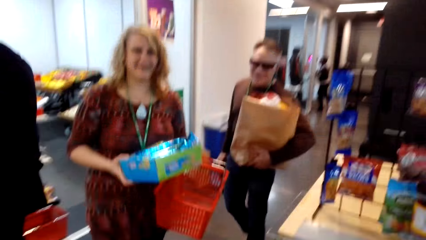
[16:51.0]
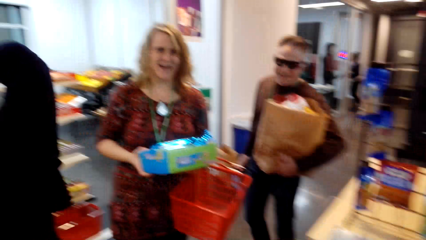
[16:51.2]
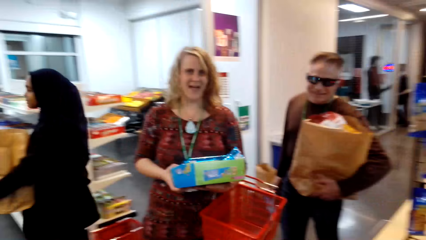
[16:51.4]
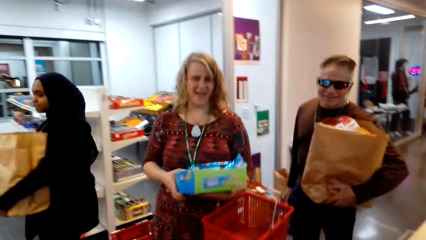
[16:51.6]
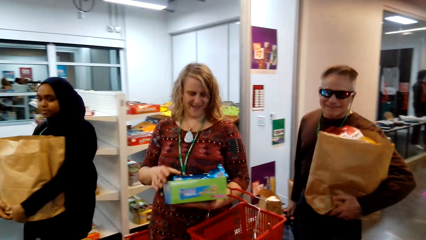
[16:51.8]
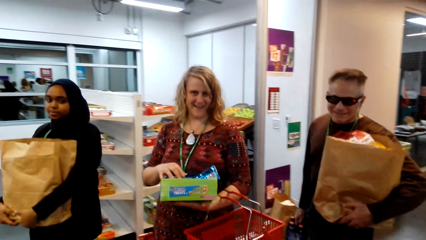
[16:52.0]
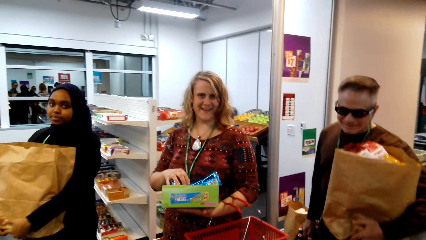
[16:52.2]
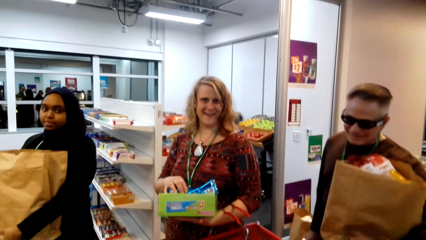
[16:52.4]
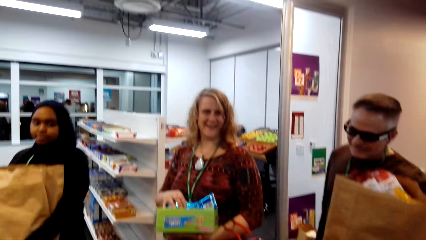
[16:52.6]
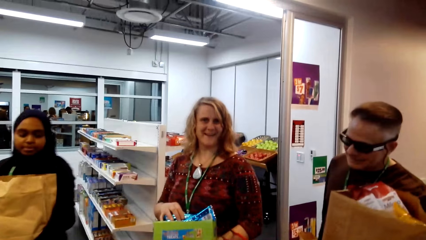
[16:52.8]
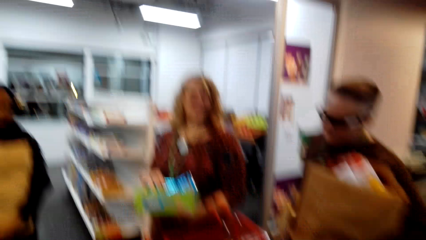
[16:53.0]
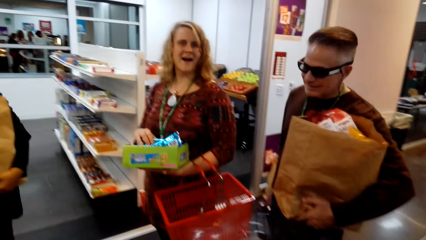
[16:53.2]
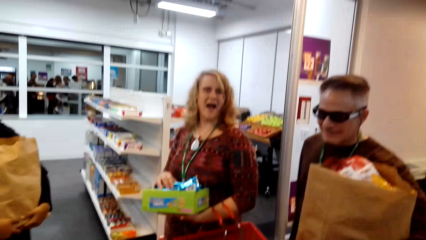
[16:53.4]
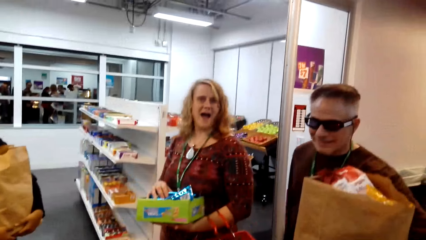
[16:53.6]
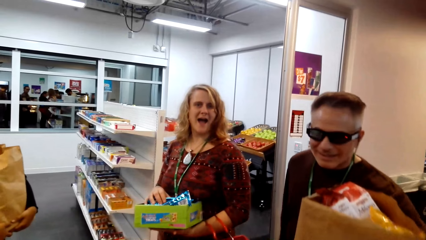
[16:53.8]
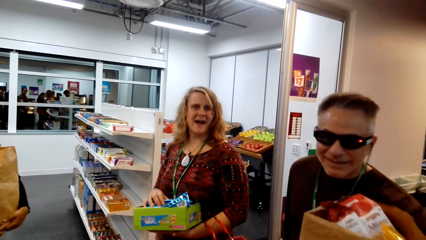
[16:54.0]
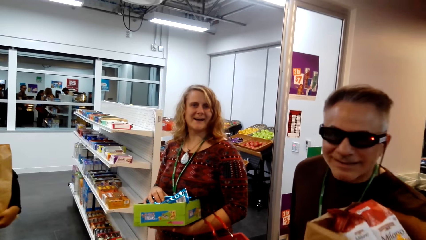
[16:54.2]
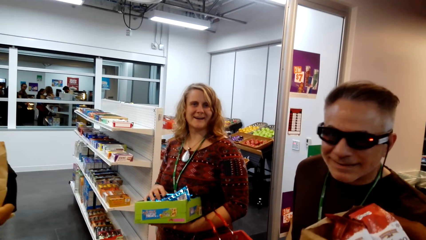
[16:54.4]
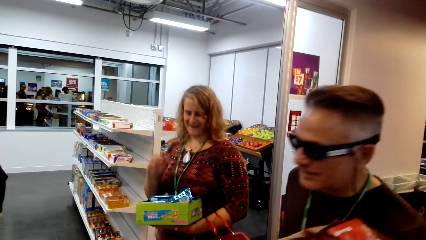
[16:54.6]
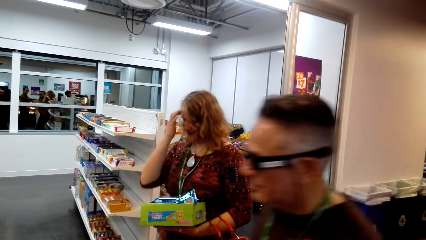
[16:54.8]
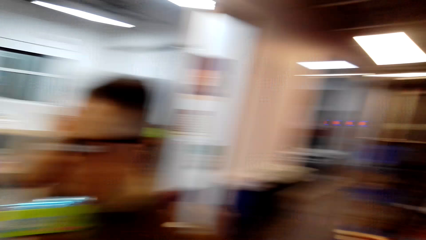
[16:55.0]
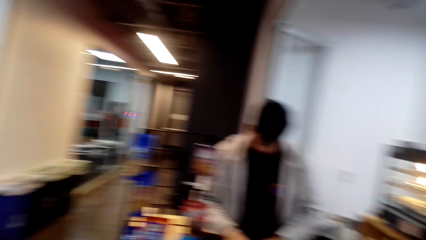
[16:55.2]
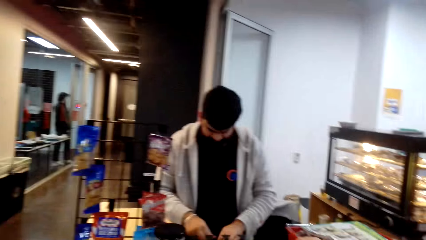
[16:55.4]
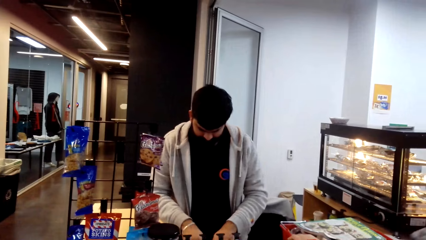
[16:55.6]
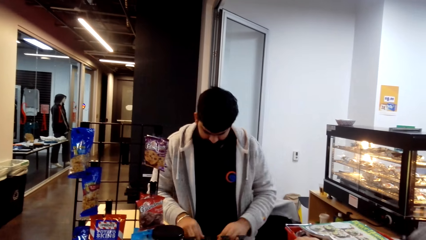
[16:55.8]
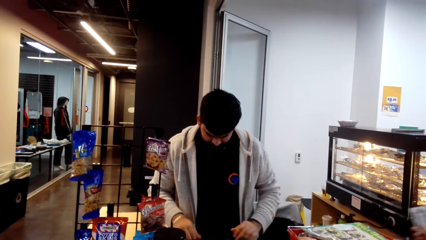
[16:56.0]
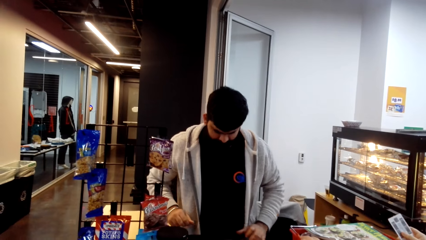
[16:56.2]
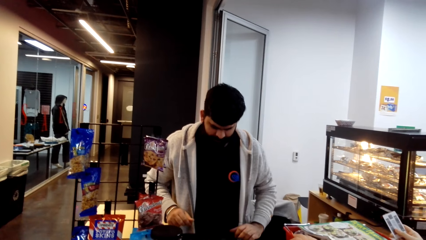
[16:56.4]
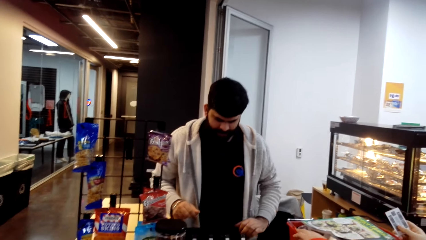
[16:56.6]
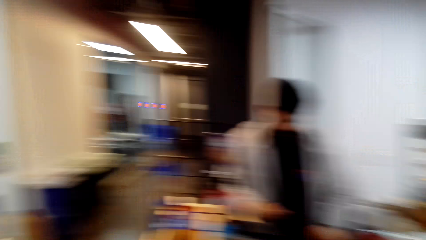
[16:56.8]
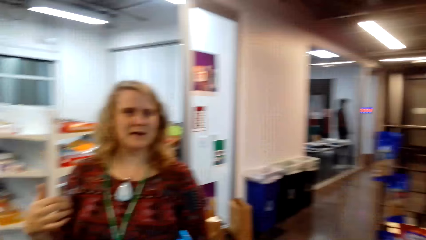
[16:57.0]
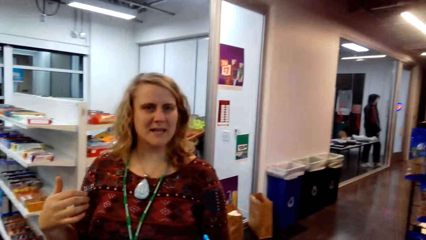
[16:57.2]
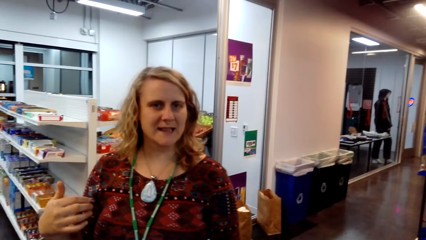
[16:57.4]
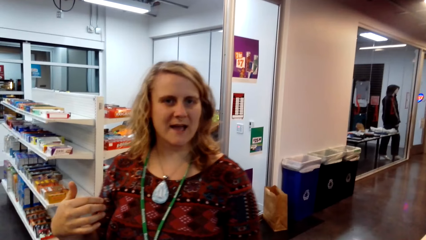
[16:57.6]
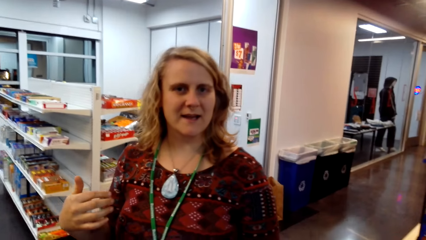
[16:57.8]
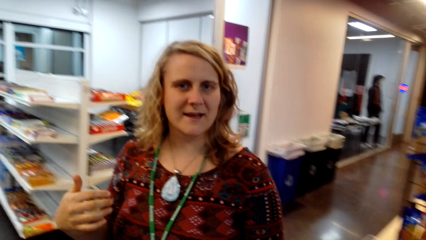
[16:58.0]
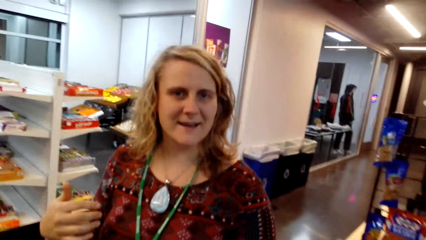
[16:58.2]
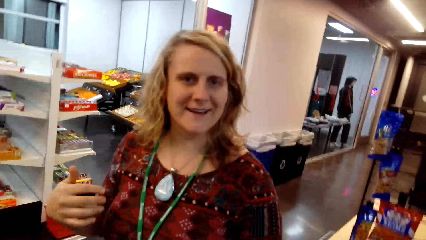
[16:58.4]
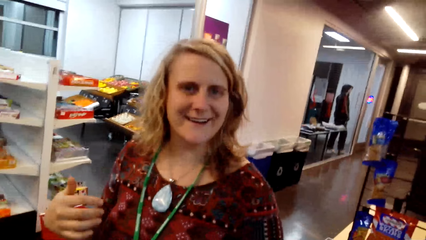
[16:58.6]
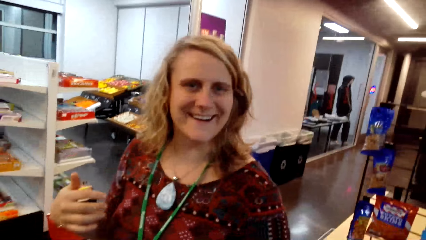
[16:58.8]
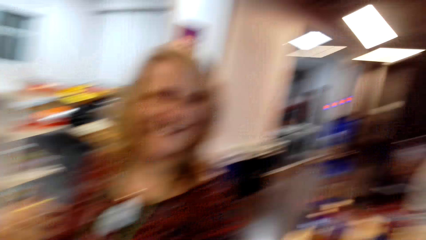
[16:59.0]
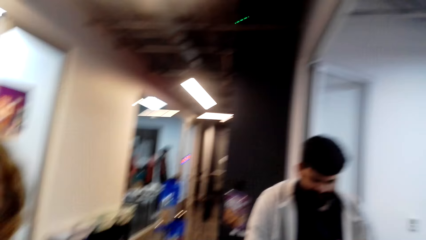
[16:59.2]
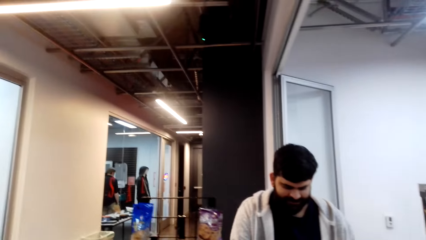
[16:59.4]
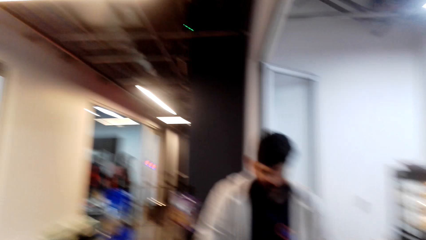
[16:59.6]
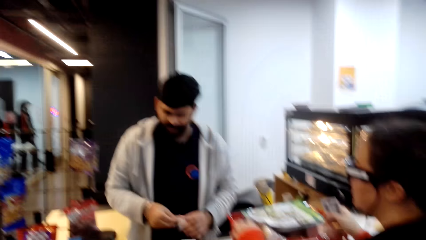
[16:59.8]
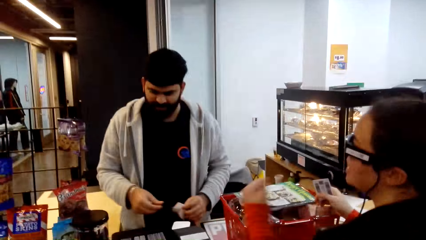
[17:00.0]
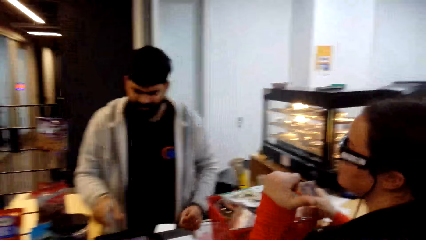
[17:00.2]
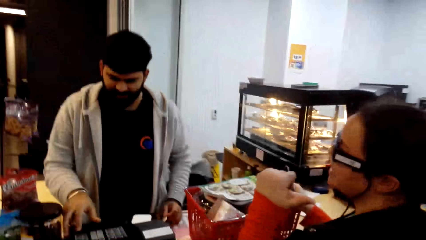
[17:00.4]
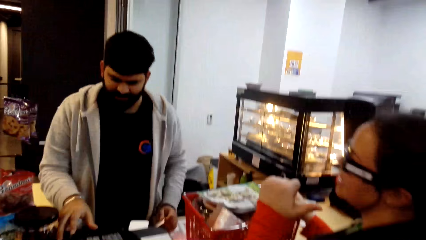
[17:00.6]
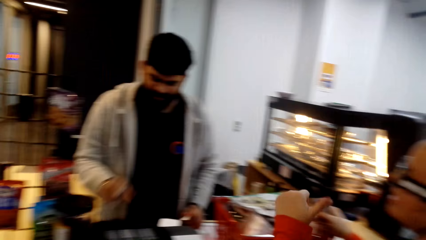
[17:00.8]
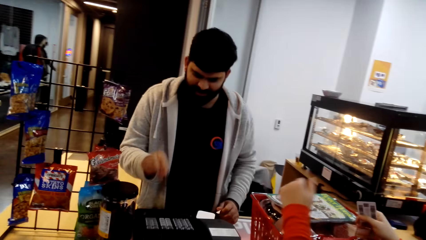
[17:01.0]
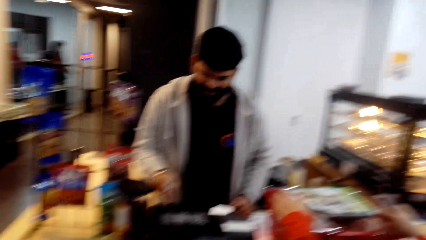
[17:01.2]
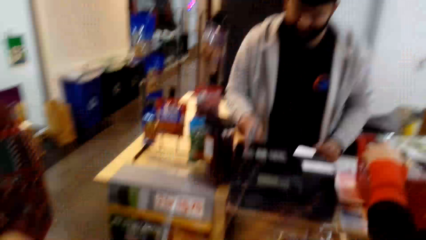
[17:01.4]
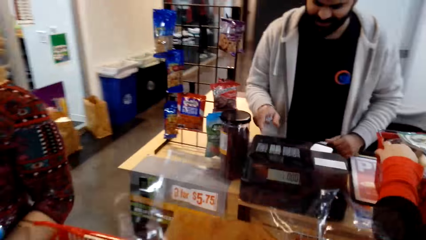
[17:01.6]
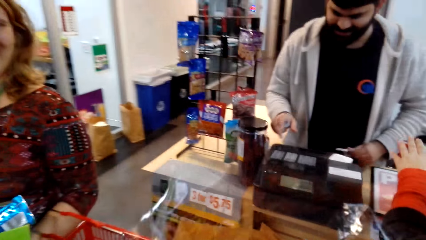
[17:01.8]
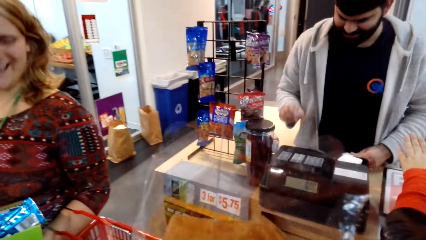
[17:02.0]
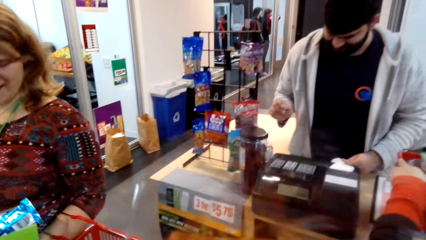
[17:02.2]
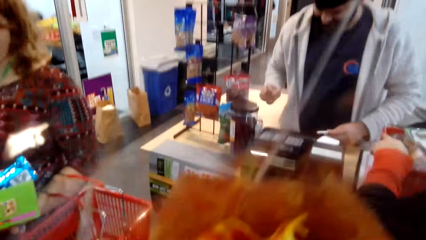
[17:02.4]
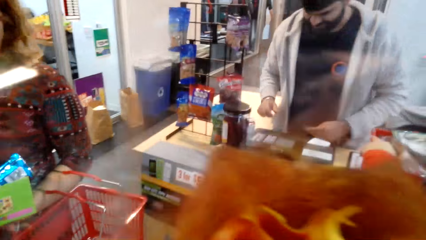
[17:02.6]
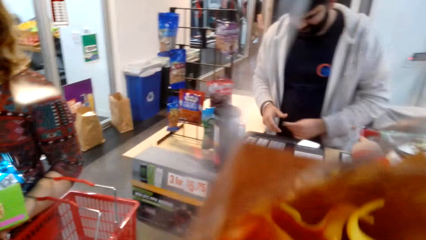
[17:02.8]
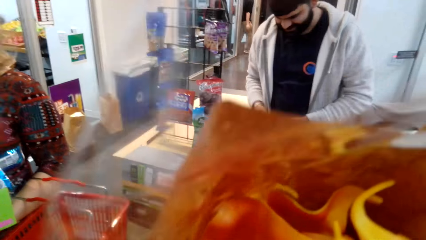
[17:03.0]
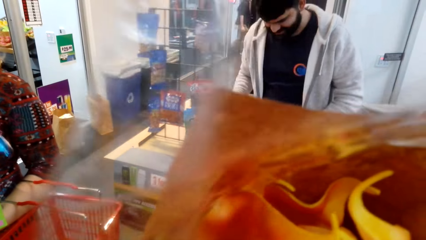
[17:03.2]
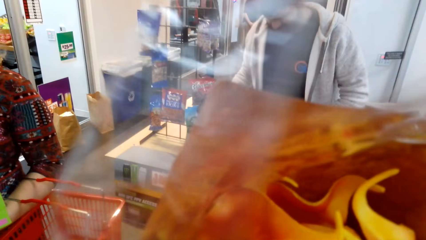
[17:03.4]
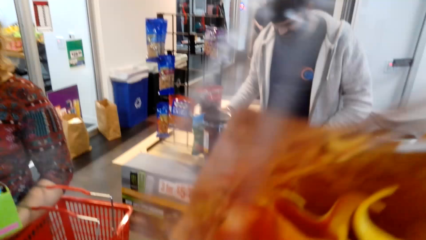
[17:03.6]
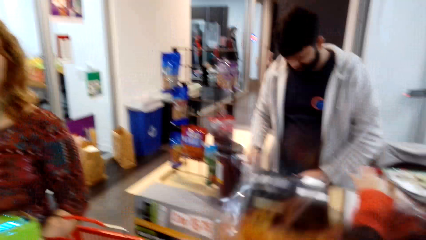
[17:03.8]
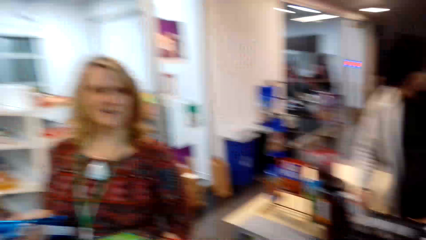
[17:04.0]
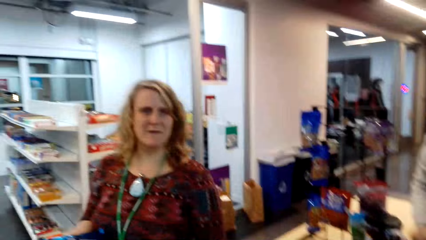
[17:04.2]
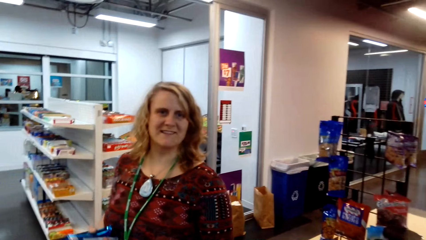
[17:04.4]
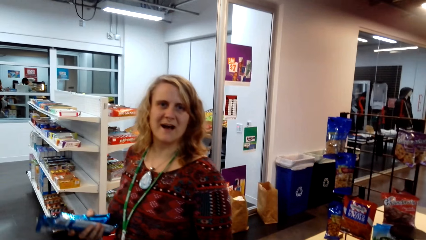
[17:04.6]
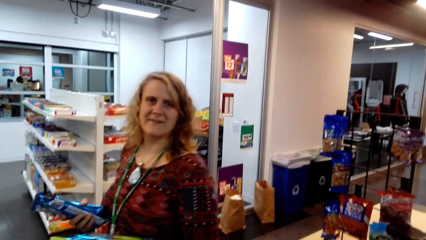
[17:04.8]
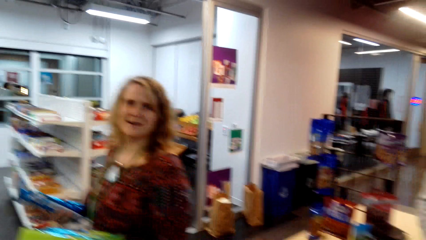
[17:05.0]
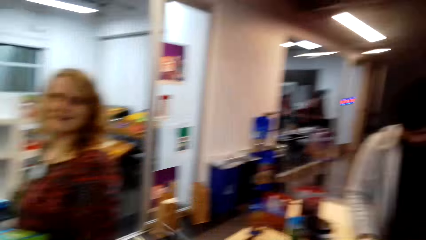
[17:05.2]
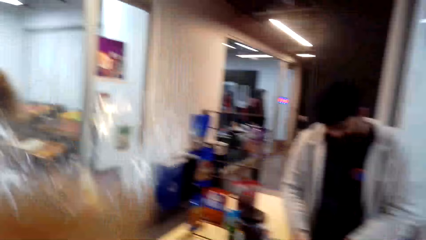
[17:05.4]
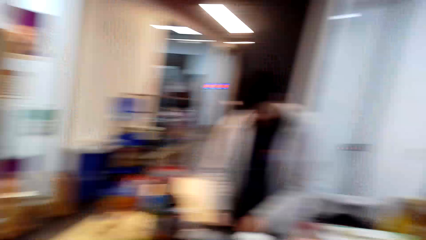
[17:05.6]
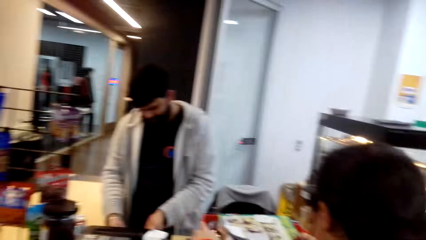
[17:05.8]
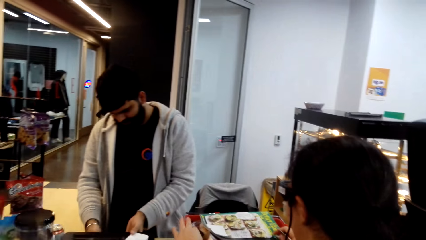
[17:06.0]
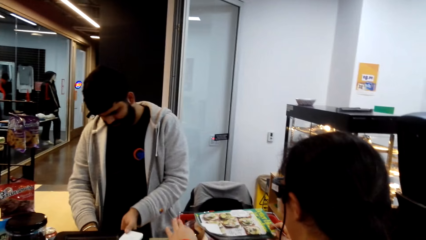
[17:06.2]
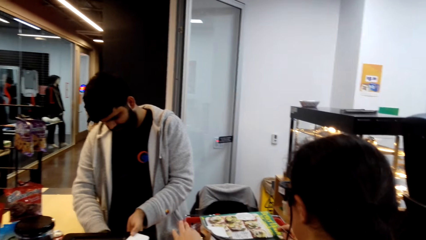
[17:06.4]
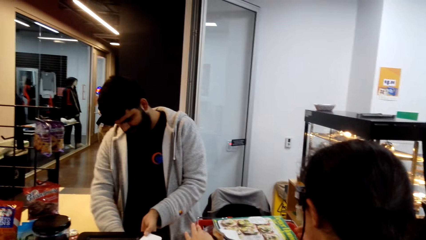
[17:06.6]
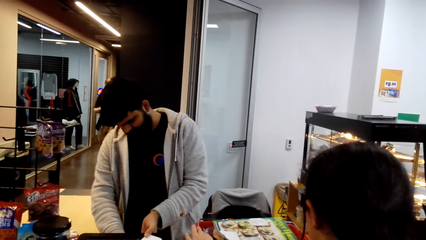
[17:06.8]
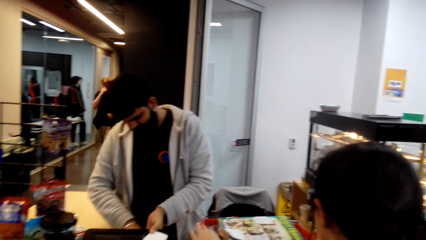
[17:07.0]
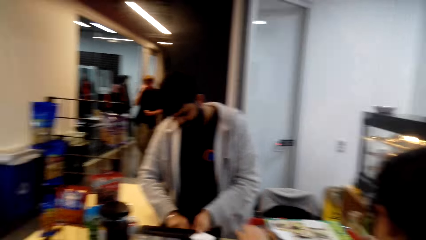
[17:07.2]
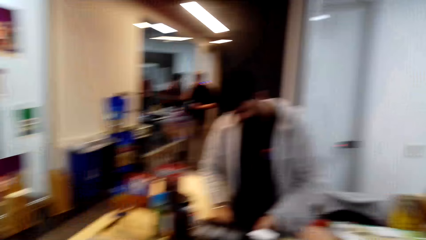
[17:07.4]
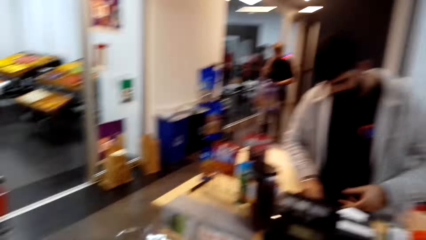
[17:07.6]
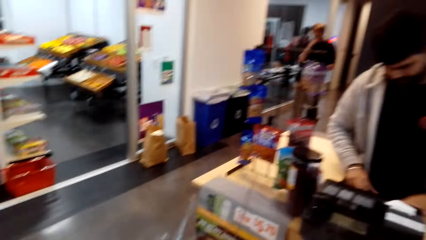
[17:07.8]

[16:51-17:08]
The camera wearer talks with a lady.
